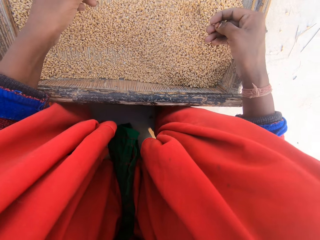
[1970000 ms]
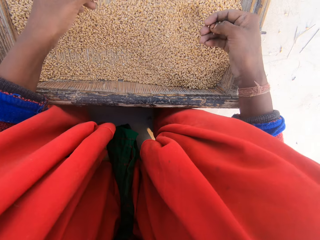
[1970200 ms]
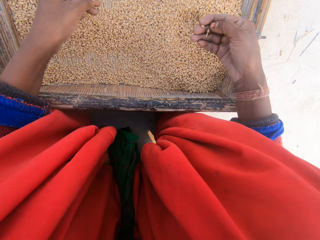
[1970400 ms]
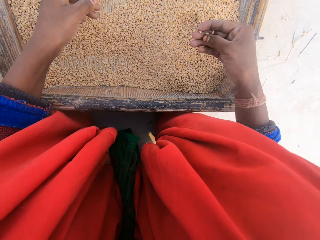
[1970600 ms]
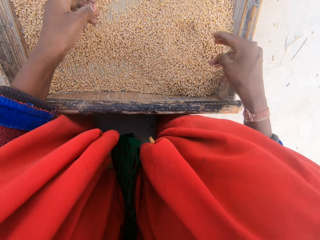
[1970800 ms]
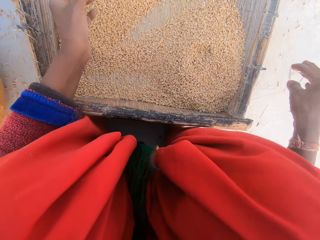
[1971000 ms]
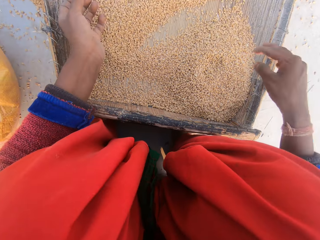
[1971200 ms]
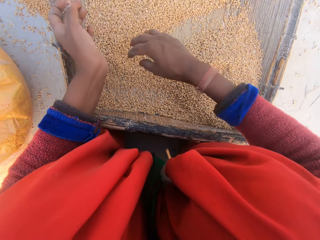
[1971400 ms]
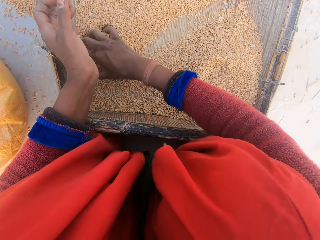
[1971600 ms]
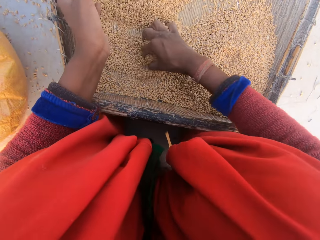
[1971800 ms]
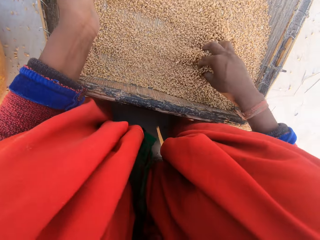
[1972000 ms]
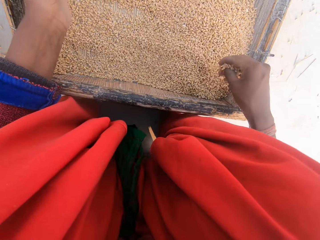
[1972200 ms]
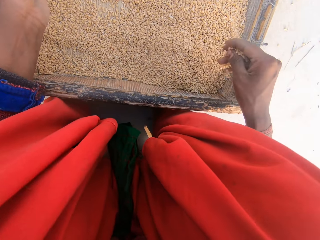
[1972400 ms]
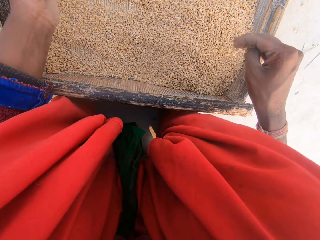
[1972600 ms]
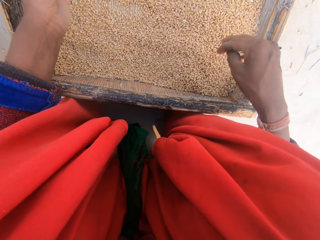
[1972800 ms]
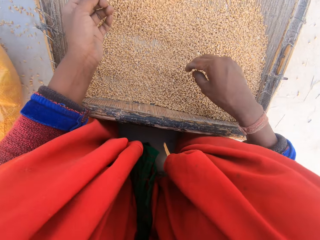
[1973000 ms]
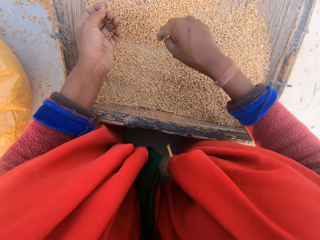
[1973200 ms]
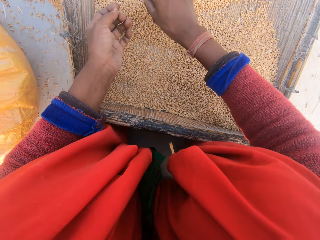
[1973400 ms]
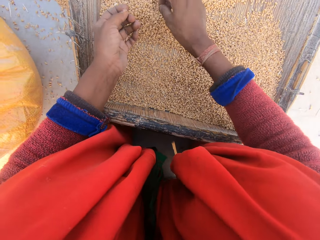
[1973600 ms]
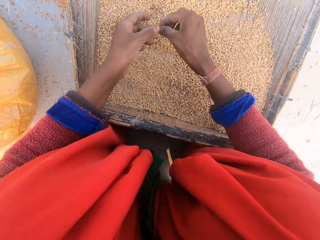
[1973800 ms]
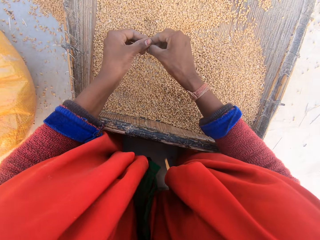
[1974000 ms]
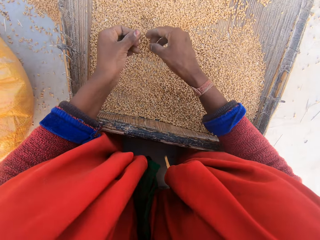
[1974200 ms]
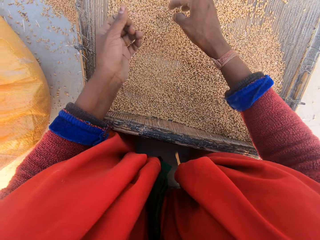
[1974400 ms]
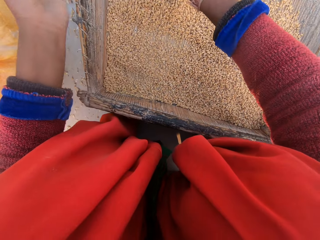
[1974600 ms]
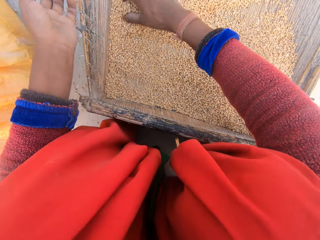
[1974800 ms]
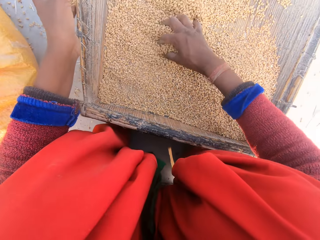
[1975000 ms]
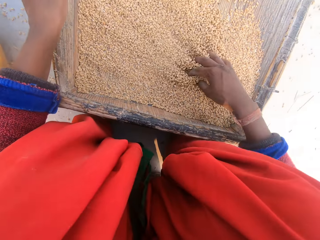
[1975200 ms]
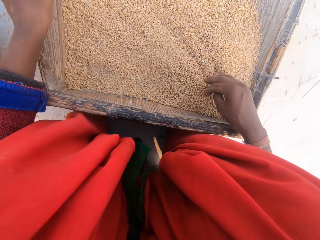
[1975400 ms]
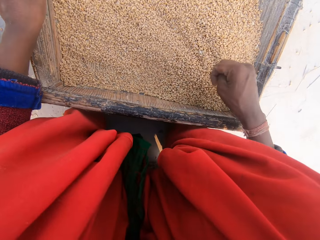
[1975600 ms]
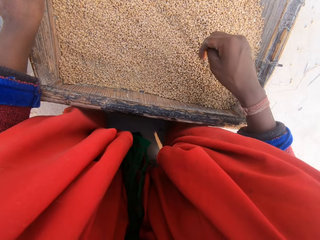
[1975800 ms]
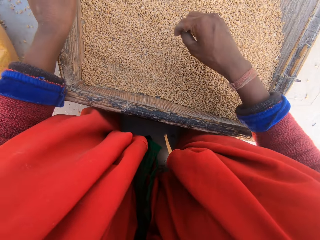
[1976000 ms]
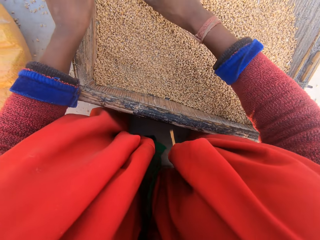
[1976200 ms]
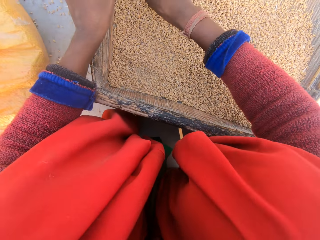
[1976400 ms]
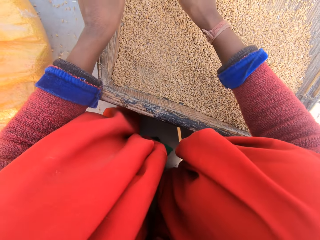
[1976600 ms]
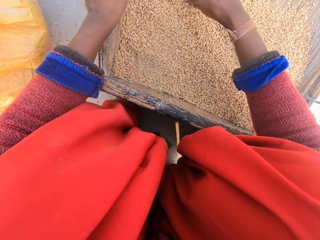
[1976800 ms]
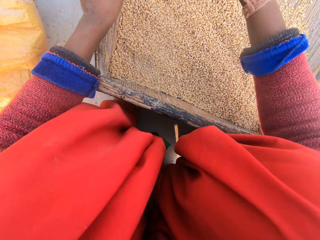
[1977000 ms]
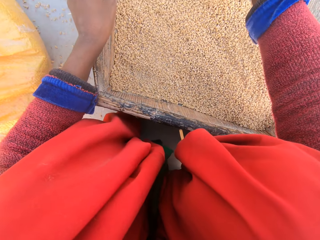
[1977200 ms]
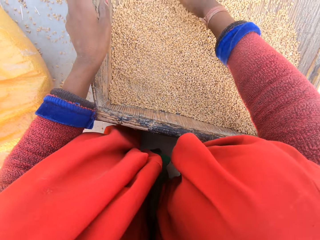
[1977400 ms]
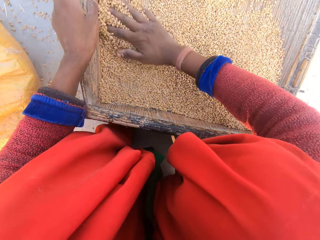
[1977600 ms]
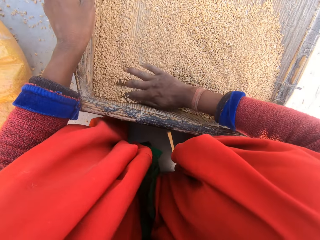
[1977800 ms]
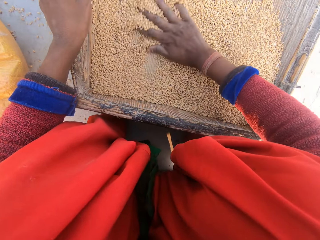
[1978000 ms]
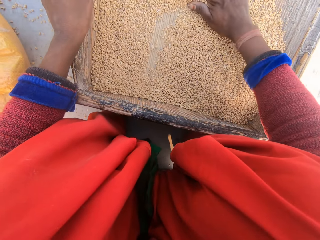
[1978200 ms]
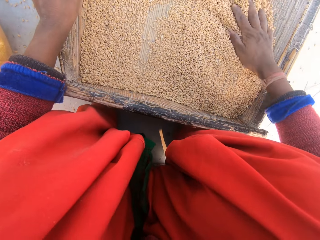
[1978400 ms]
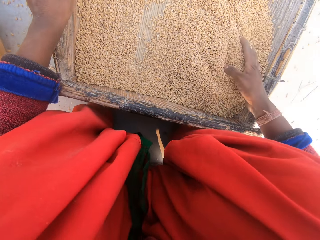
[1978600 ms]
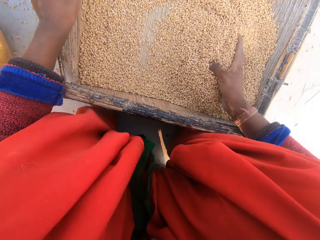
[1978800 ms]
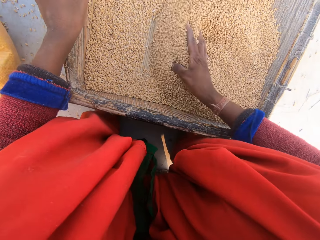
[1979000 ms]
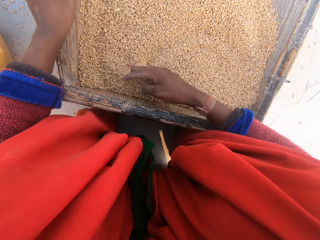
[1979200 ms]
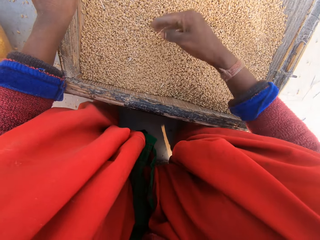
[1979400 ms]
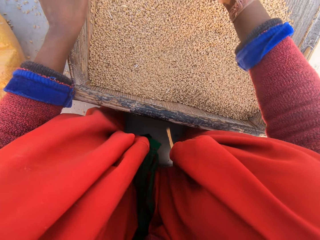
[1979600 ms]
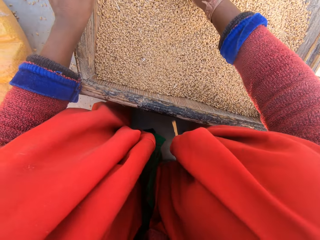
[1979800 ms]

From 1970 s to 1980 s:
The camera wearer separates the wheat kernels from the dirt. They drop the wheat kernel in the sieve. They throw the dirt. They spread the wheat kernels. They scoop wheat kernels with the hand. They drop the wheat kernels in the sieve. They remove dirt in the wheat kernels. They pick dirt from the right hand. They throw the dirt. They spread the wheat kernels. They remove dirt in the wheat kernels. They throw the dirt. They spread the wheat kernels.

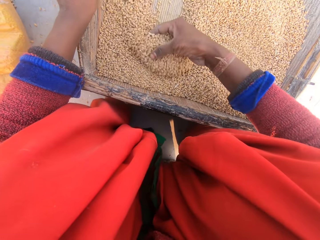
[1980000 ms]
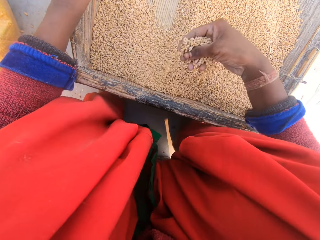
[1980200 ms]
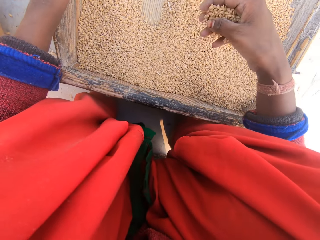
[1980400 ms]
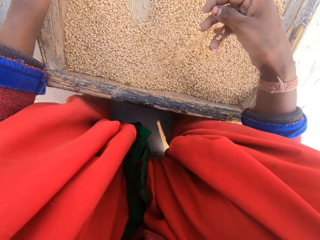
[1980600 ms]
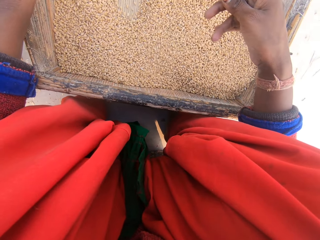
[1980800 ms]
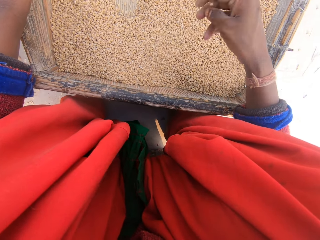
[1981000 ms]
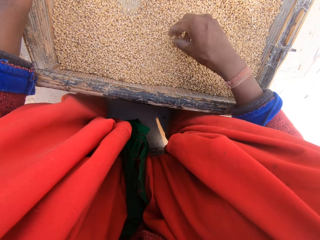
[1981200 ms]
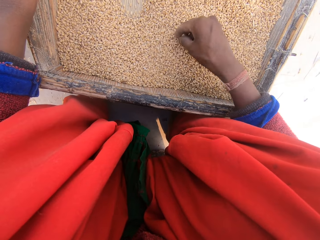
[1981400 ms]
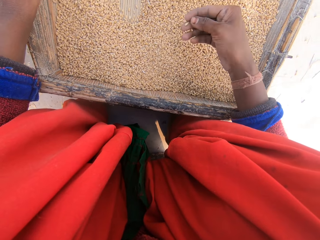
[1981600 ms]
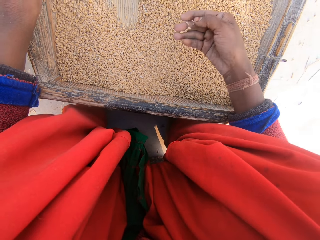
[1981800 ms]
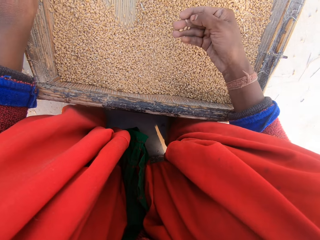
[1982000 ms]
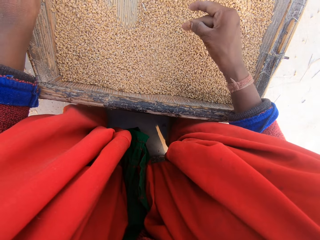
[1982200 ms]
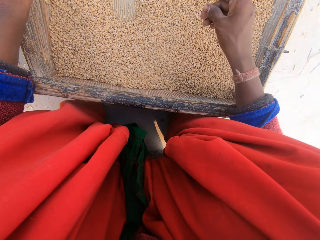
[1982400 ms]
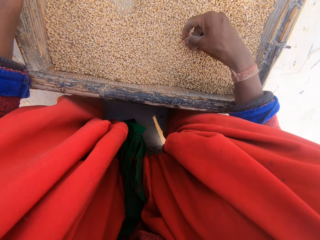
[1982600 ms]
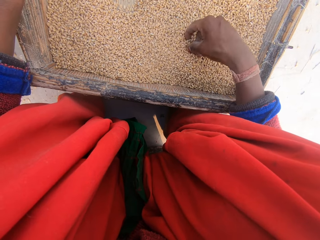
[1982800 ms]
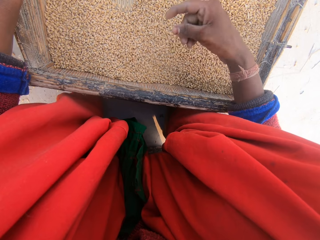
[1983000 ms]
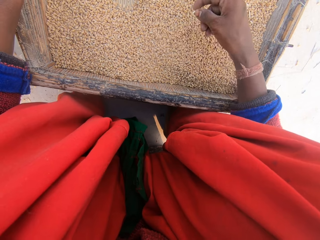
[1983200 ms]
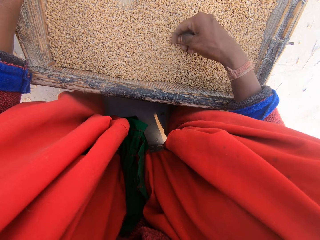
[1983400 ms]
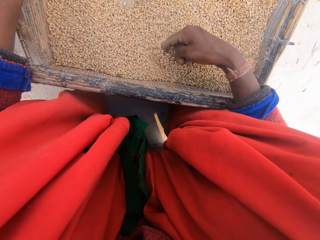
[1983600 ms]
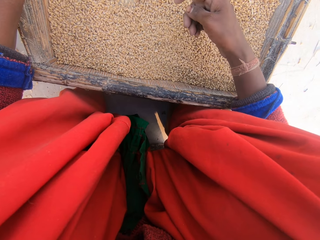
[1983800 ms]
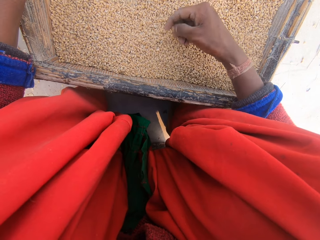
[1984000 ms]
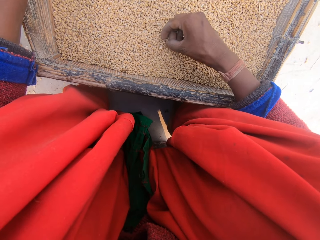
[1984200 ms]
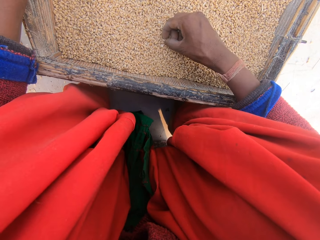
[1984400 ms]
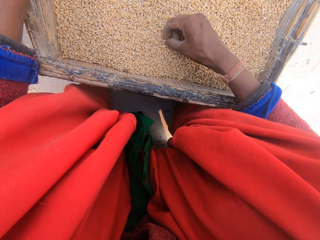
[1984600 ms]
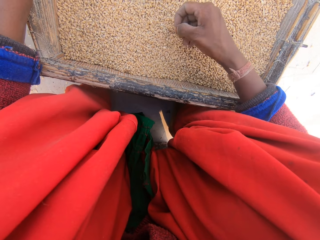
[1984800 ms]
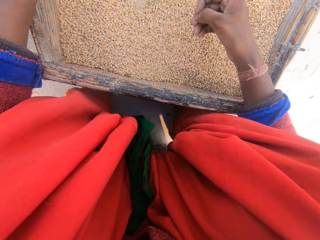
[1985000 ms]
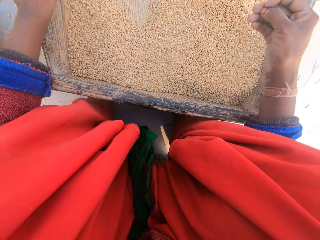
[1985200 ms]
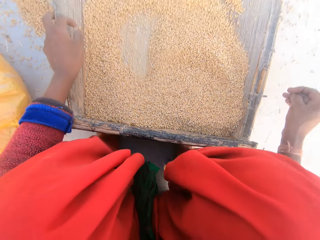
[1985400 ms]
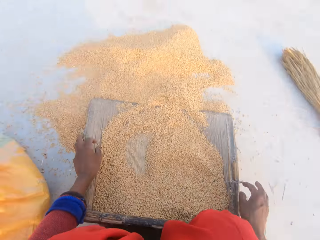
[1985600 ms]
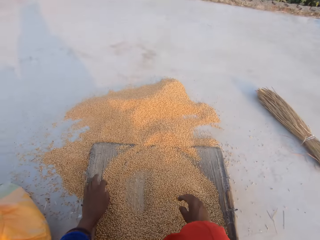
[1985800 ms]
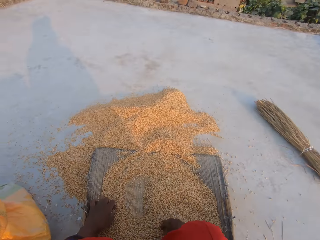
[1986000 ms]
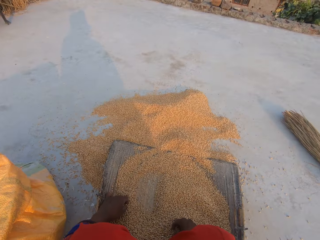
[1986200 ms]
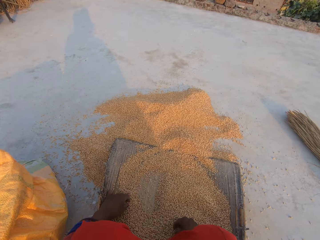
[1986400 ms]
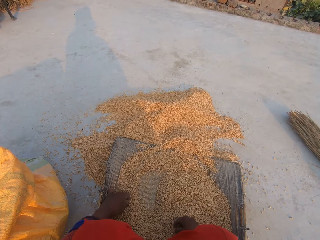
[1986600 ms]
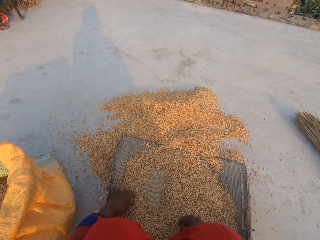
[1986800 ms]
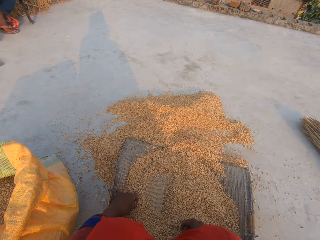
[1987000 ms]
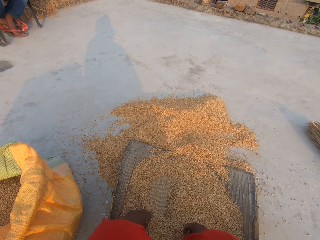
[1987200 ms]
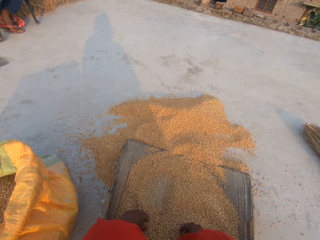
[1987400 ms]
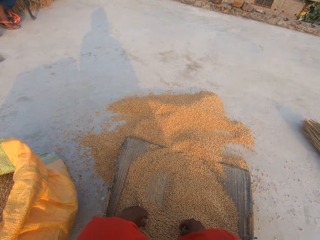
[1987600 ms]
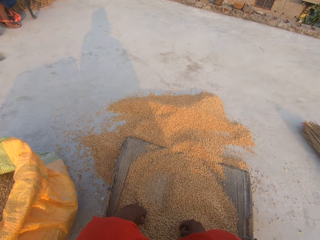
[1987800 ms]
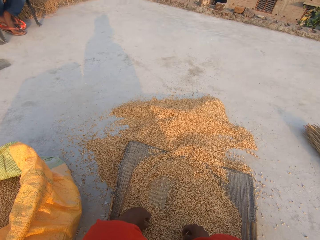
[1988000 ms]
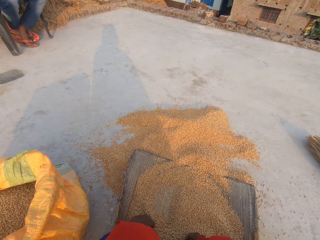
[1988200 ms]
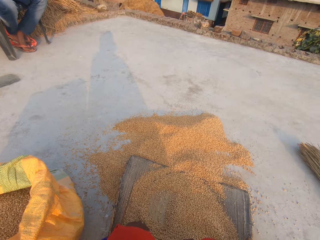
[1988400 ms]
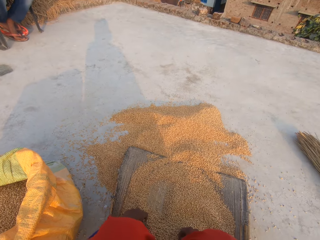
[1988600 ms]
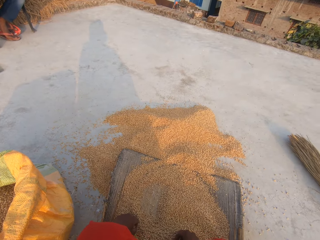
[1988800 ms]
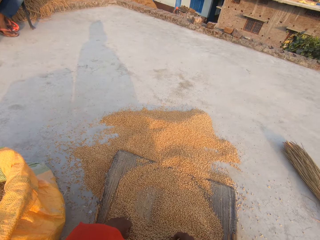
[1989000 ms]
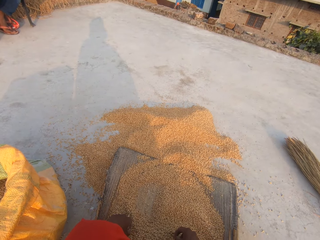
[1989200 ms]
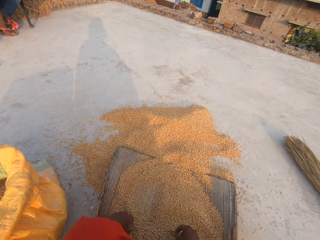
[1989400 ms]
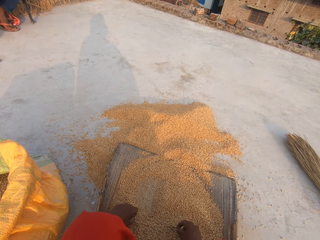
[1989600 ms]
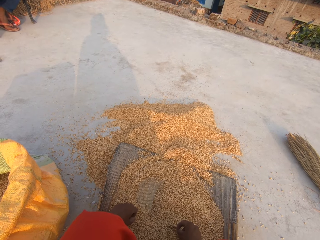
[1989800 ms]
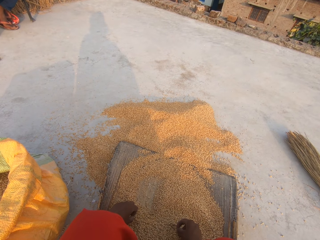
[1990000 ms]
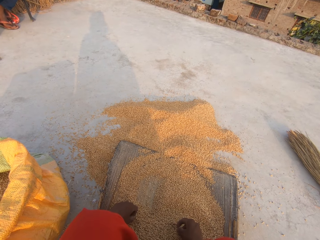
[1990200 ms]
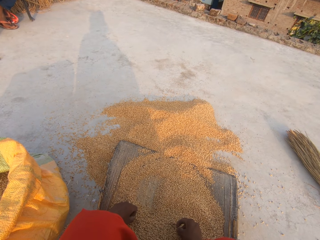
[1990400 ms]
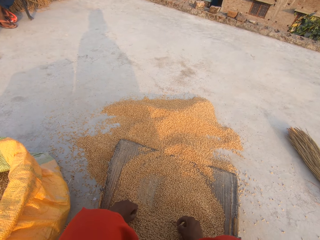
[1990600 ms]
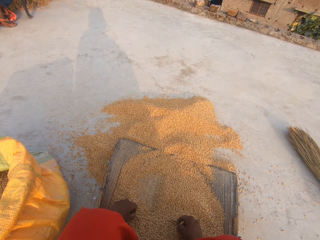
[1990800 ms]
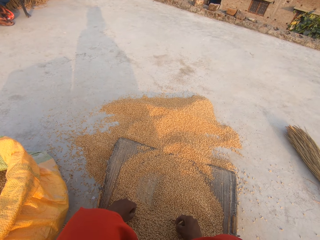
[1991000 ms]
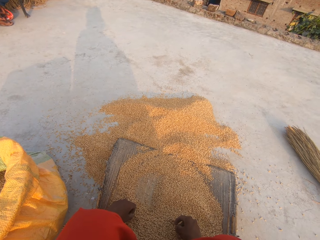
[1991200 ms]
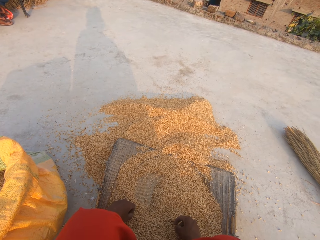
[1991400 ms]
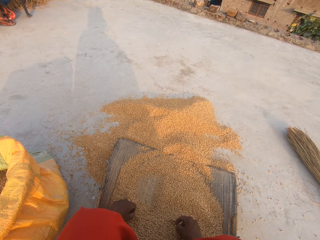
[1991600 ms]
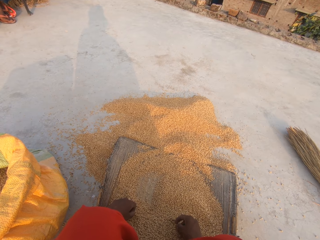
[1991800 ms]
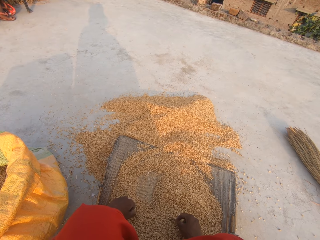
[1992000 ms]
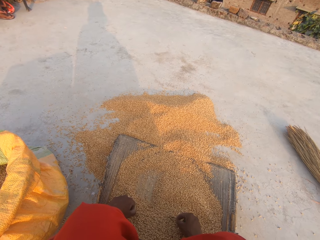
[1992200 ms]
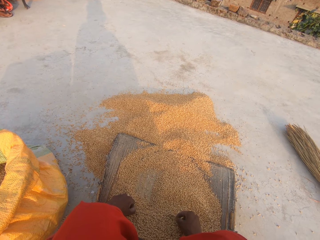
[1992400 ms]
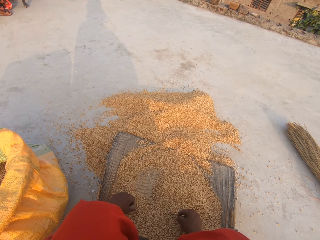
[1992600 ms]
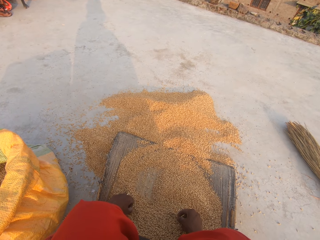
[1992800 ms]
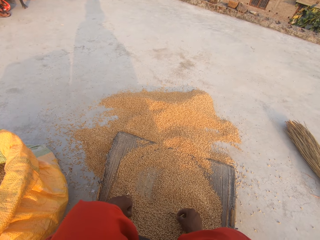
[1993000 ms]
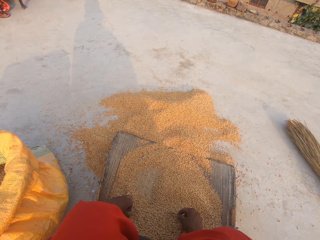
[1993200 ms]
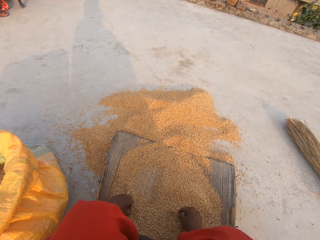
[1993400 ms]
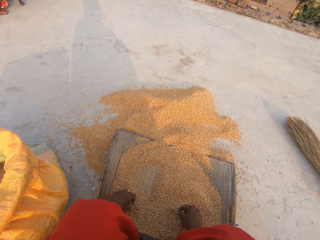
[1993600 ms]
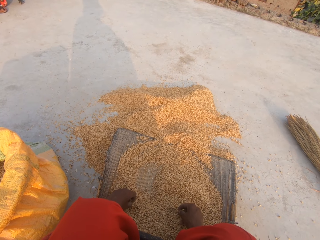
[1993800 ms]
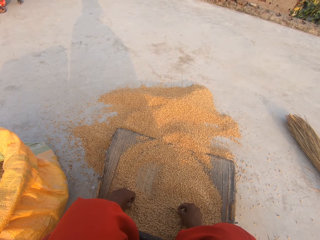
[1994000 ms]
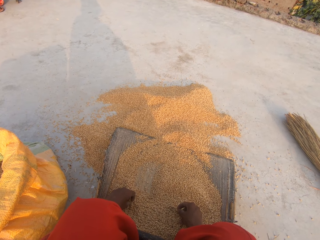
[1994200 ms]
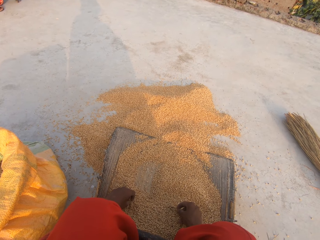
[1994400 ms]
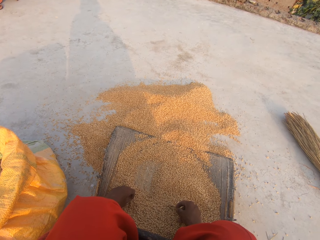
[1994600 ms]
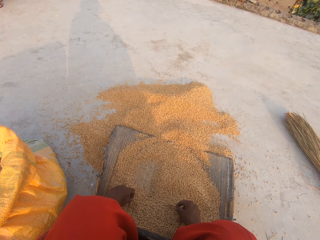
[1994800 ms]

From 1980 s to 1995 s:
The camera wearer scoops wheat kernels with the hand. They drop the wheat kernels in the sieve. They pick wheat kernels. They hold dirt. They drop the wheat kernels in the sieve. They spread the wheat kernels. They remove dirt in the wheat kernels. They throw the dirt. They stare at a man.
